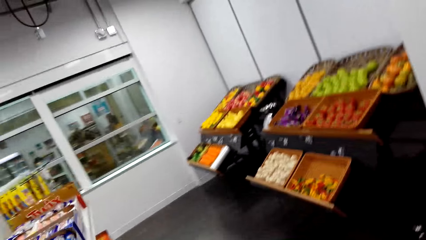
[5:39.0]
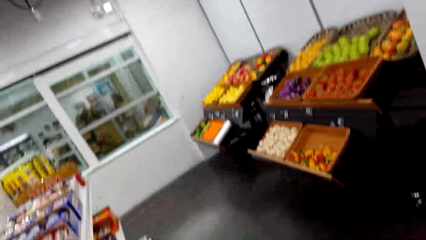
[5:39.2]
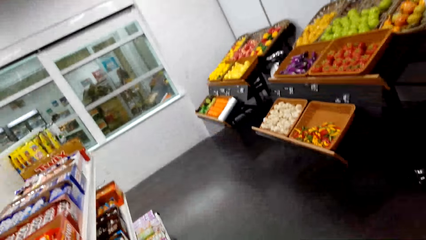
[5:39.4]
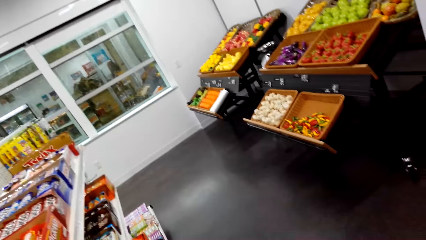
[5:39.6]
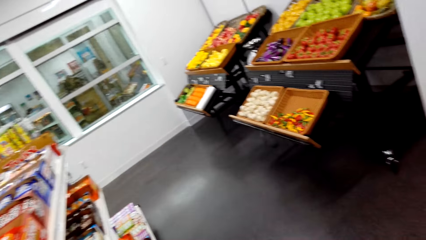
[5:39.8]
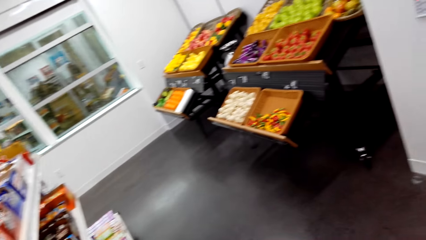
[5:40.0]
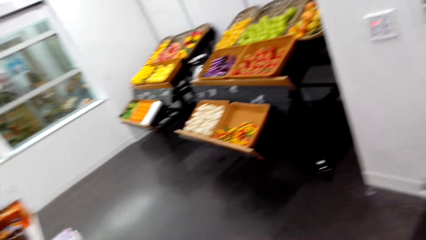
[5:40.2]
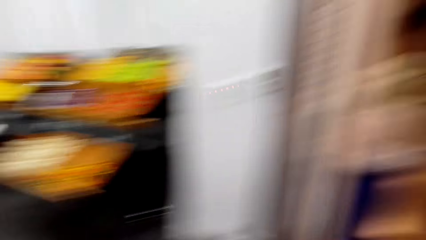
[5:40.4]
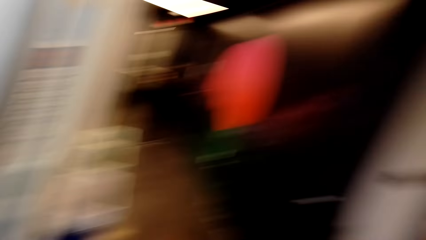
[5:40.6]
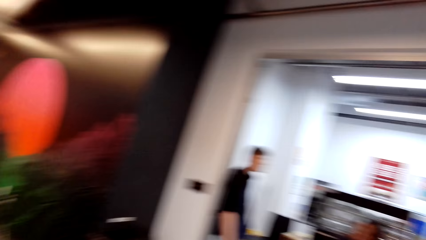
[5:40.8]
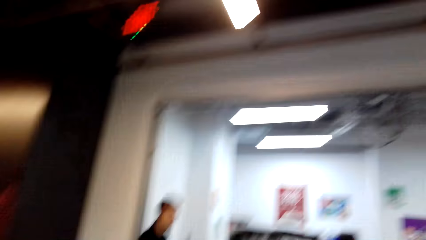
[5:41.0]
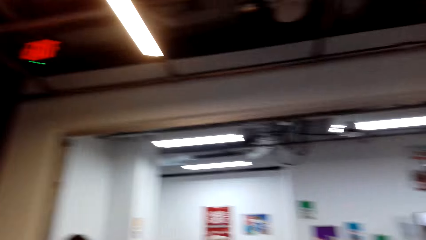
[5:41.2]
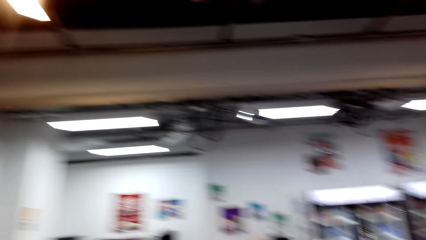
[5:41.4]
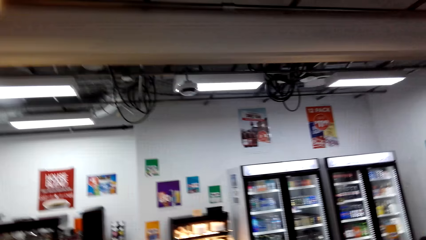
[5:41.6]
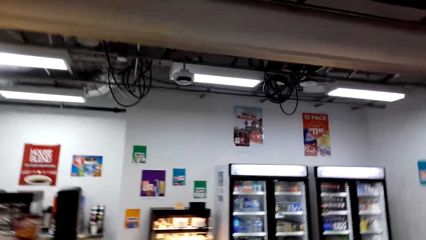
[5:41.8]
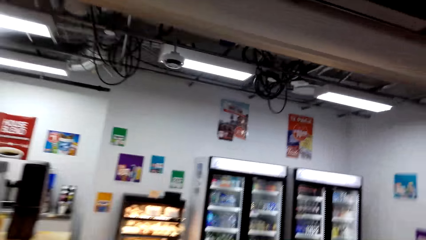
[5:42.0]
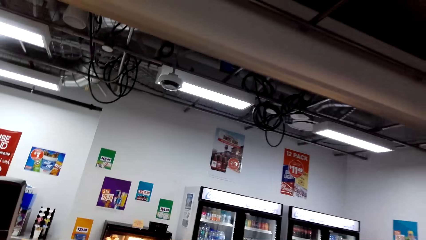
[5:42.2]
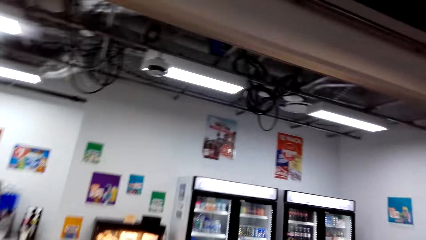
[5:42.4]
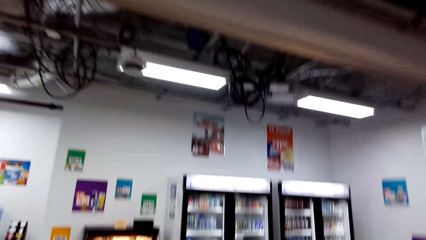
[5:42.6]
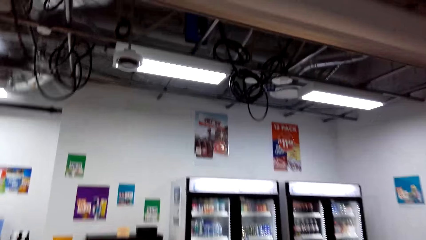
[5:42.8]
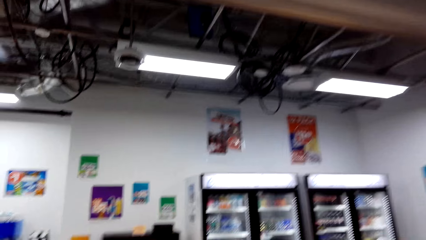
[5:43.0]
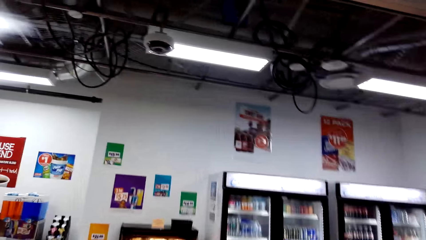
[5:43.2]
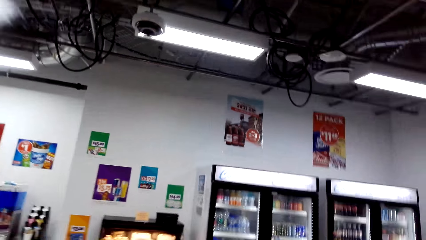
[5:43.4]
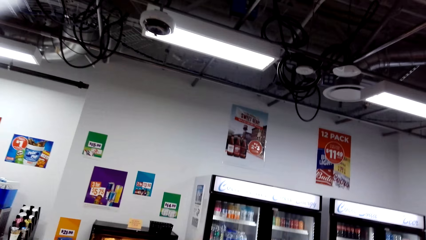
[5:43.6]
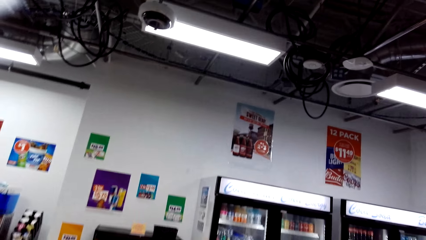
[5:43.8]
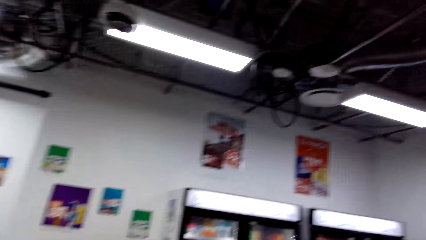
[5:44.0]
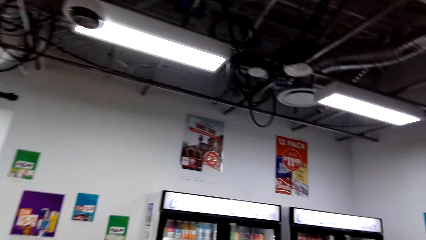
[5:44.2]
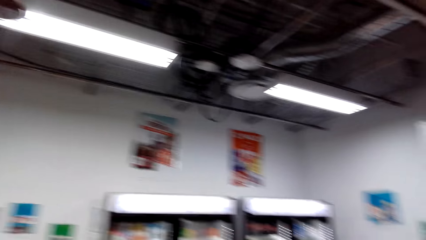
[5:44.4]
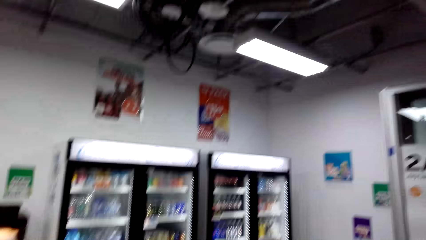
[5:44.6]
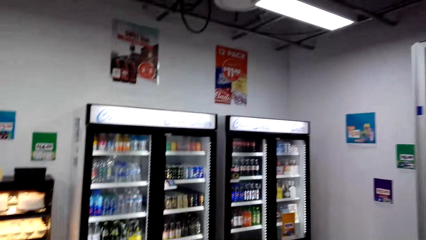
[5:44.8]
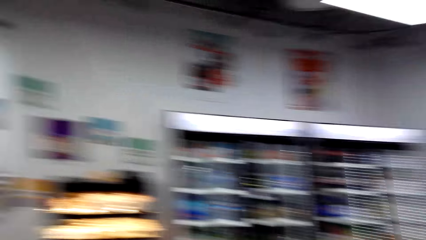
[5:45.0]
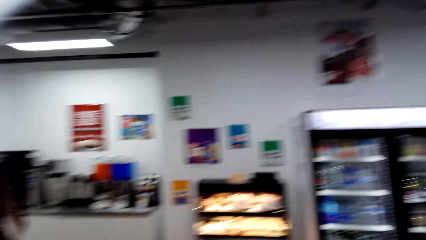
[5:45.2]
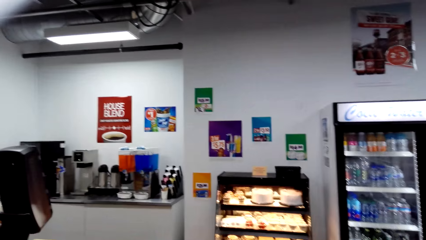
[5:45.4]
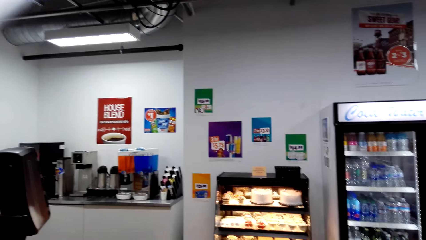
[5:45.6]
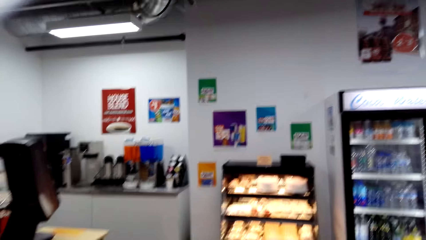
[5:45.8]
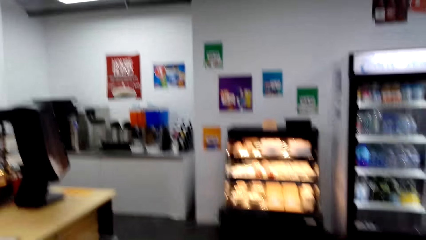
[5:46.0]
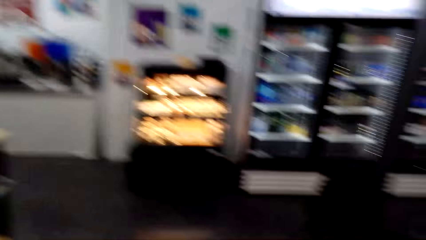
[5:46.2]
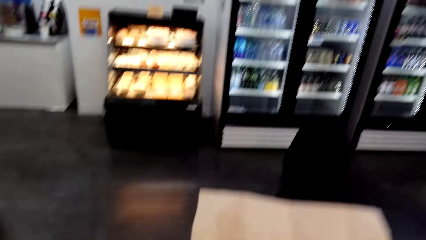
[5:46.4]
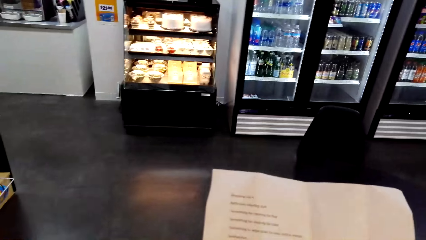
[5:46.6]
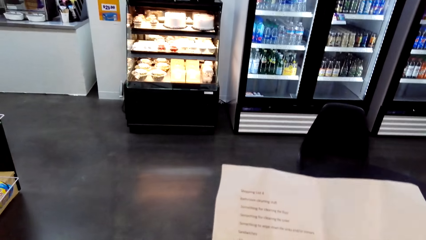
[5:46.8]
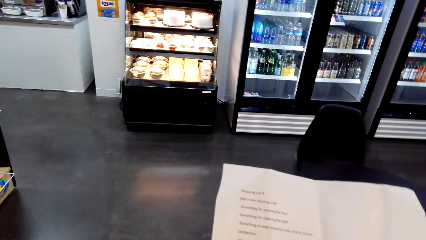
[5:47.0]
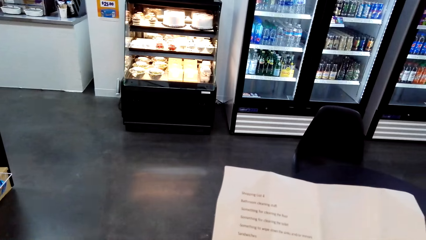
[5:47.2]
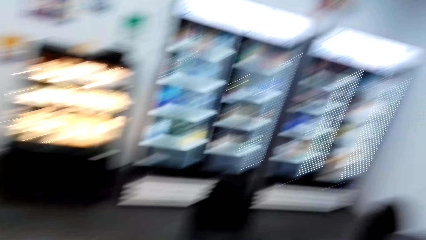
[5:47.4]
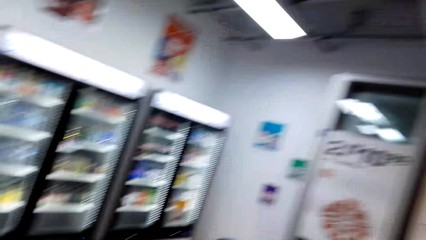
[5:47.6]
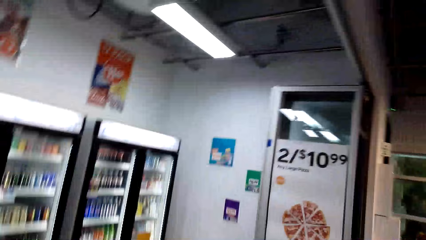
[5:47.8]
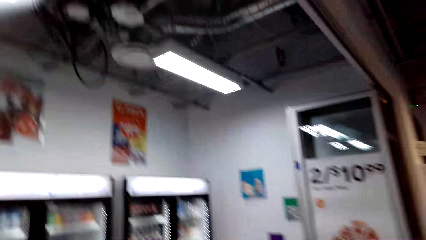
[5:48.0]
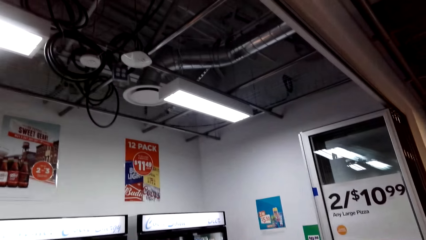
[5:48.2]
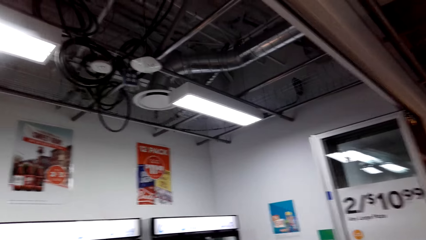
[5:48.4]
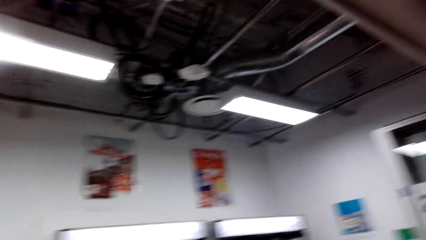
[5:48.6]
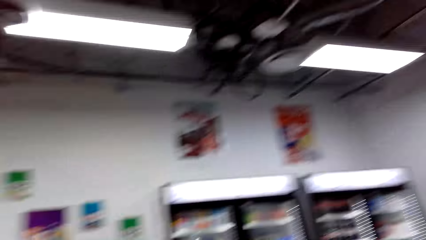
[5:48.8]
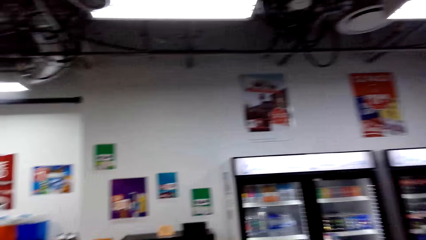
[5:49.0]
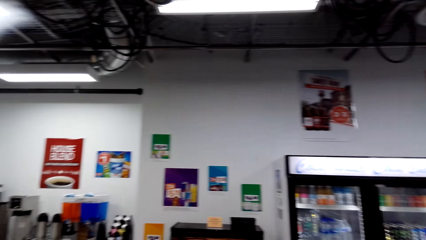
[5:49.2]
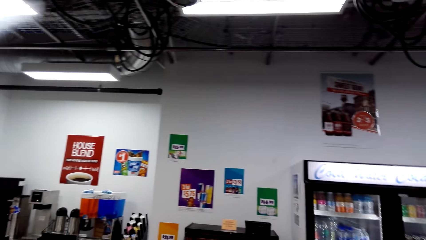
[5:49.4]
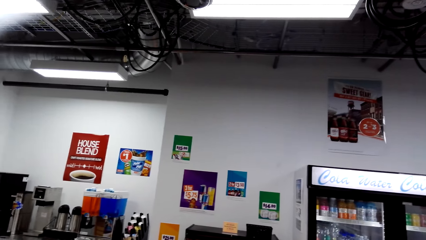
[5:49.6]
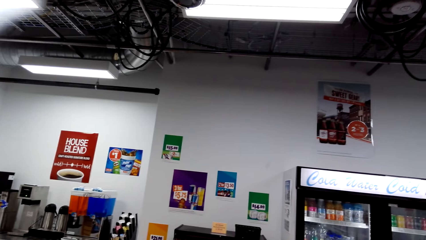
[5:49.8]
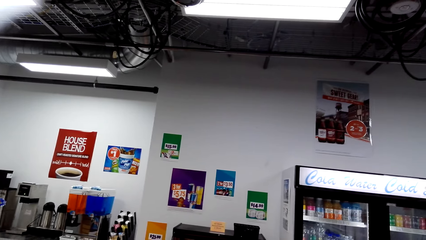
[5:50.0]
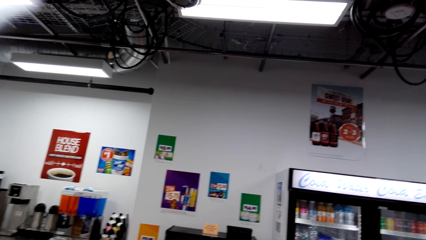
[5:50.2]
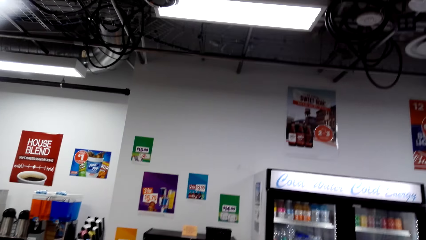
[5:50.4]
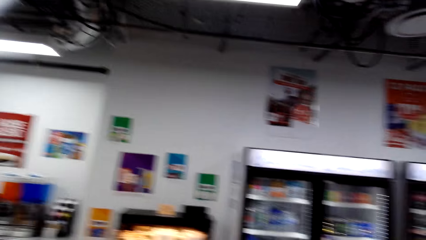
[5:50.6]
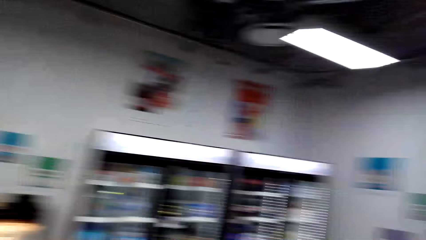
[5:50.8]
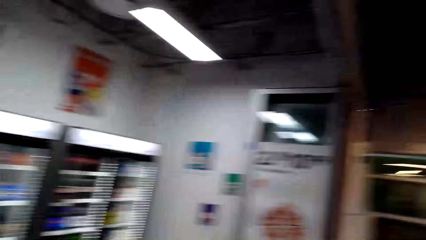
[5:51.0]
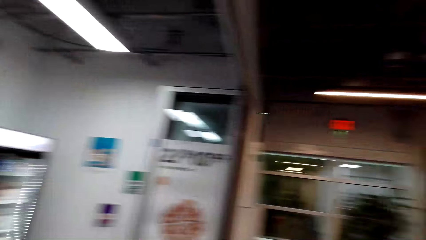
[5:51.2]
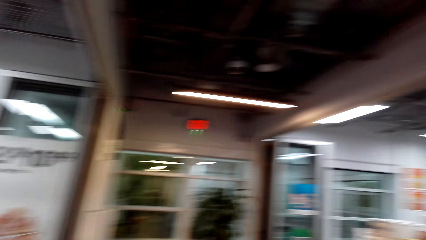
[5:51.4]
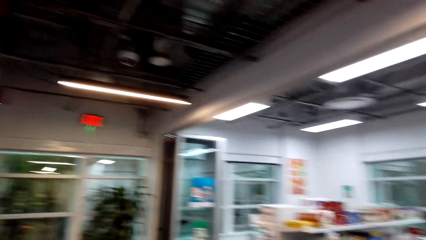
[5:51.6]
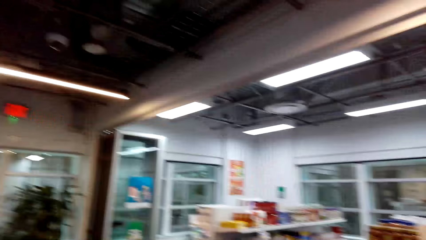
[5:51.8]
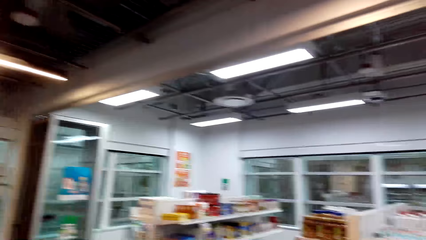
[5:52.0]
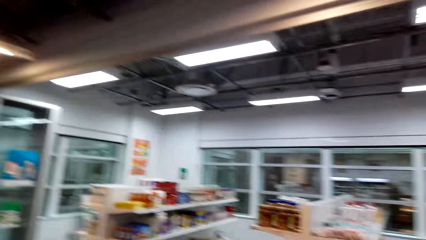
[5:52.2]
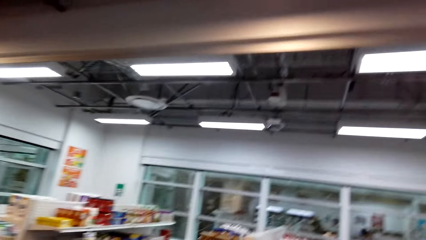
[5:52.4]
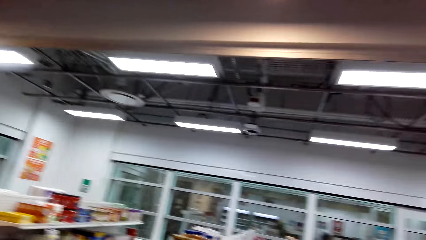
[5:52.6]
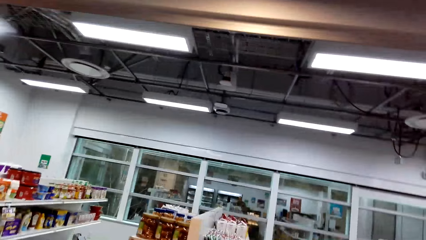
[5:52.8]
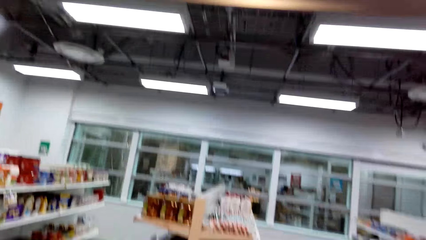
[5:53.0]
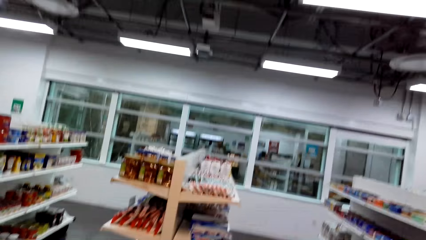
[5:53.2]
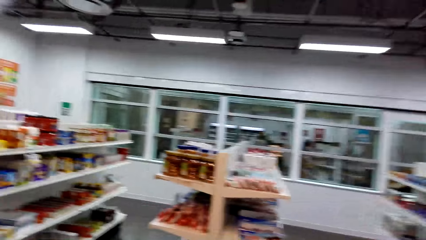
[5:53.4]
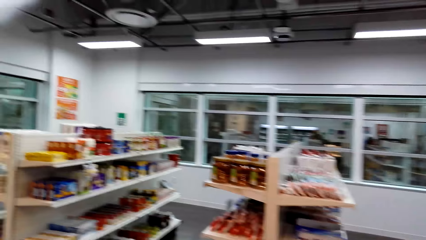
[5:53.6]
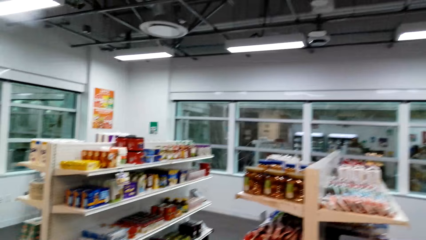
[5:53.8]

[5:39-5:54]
The camera wearer looks around. A man stands close to a woman. The woman sits at the counter. The camera wearer walks around, looks around, checks a piece of paper, looks around and walks around the supermarket.
